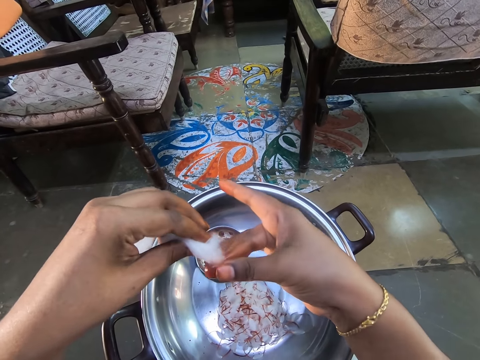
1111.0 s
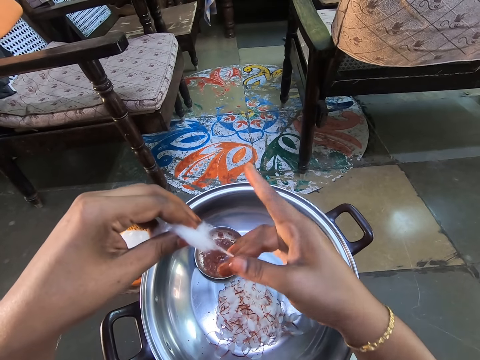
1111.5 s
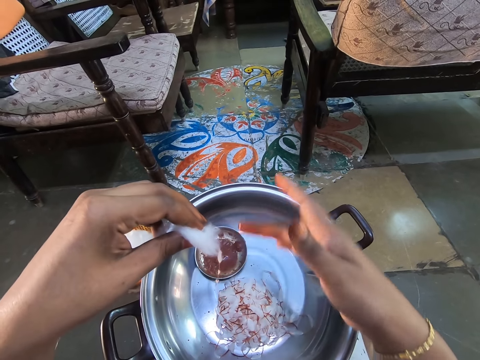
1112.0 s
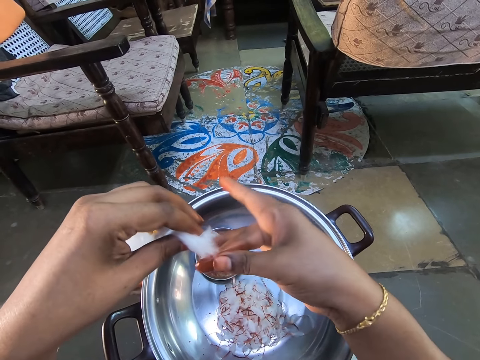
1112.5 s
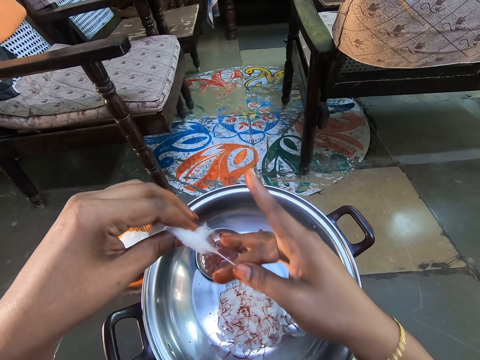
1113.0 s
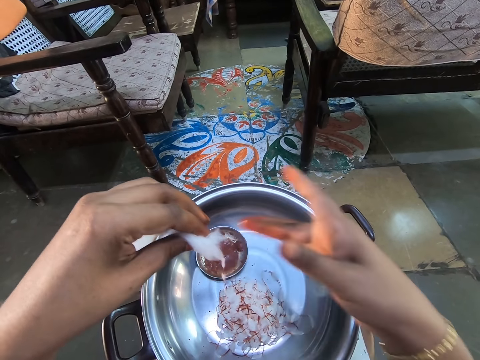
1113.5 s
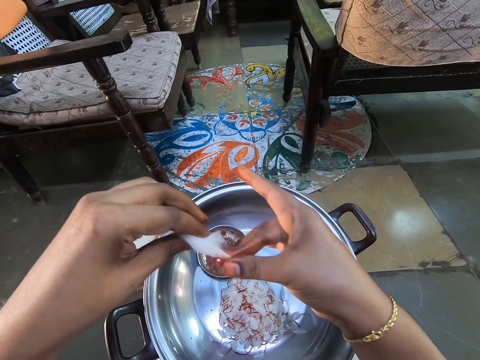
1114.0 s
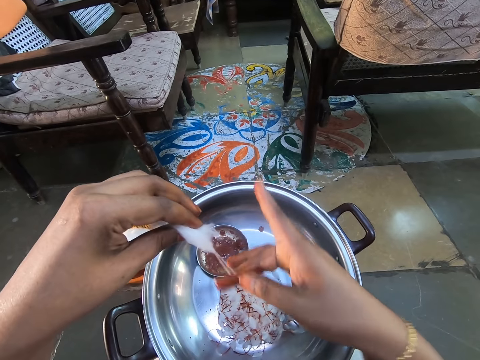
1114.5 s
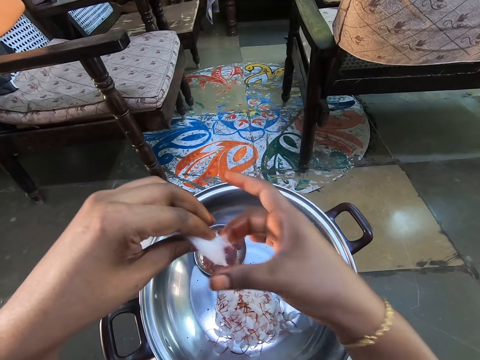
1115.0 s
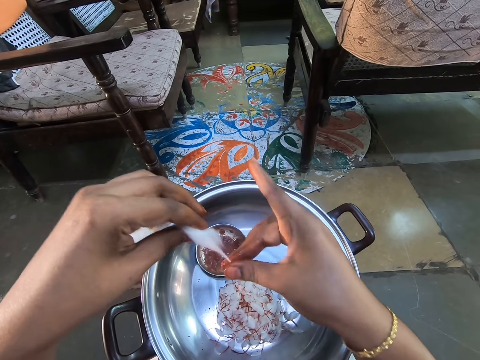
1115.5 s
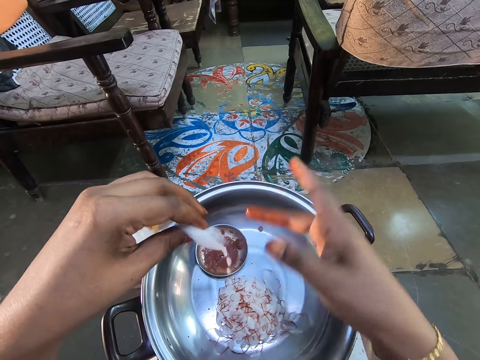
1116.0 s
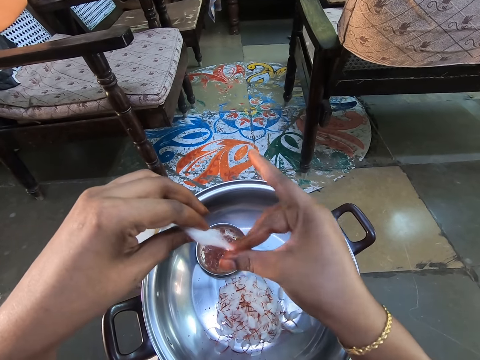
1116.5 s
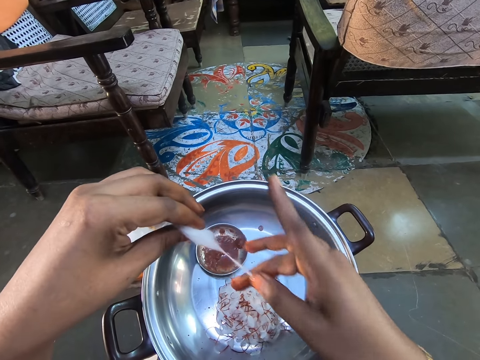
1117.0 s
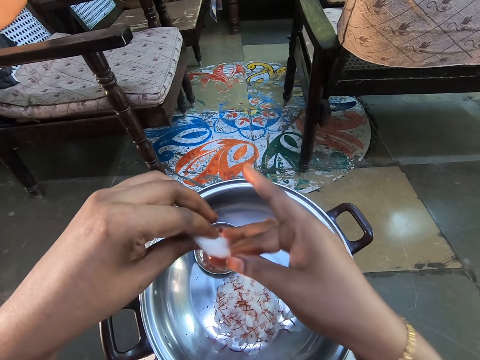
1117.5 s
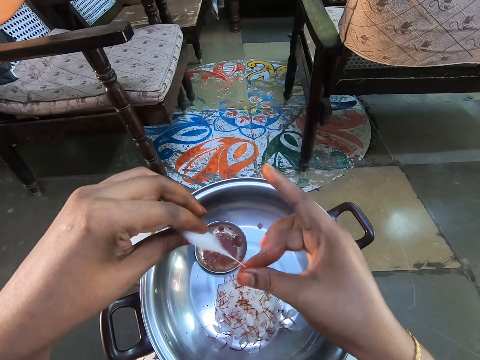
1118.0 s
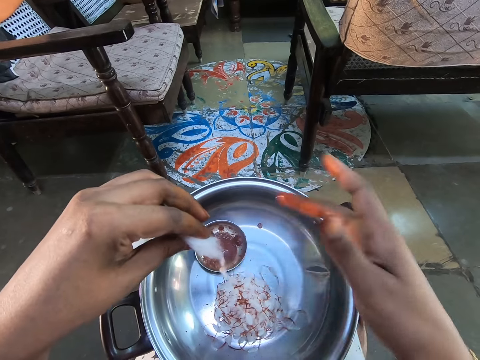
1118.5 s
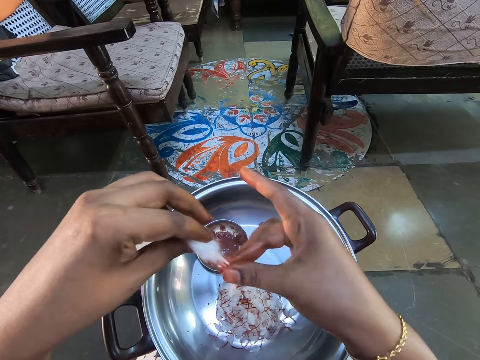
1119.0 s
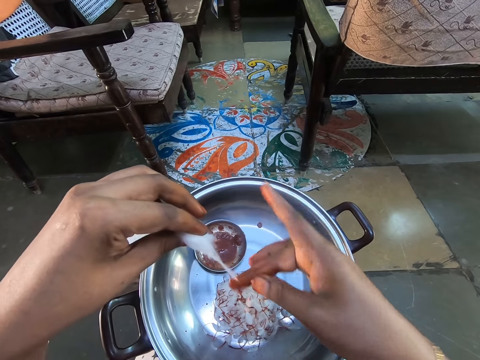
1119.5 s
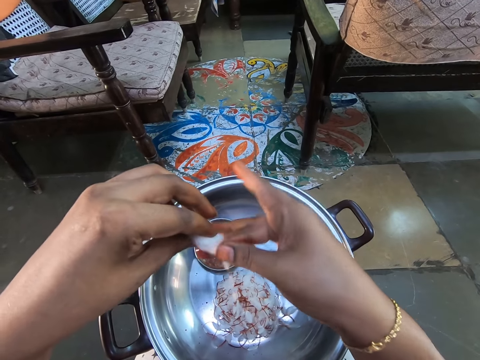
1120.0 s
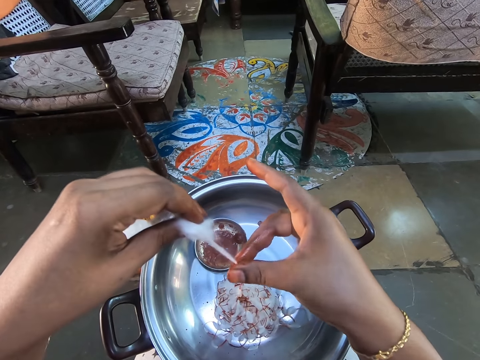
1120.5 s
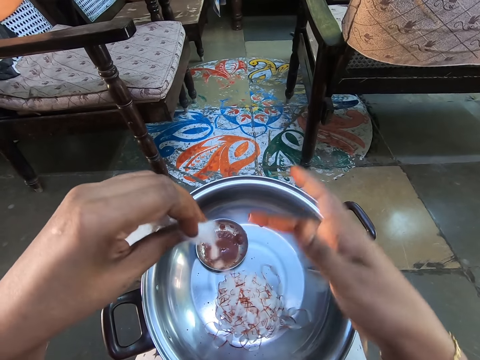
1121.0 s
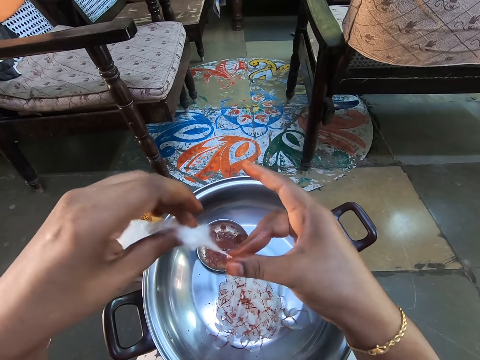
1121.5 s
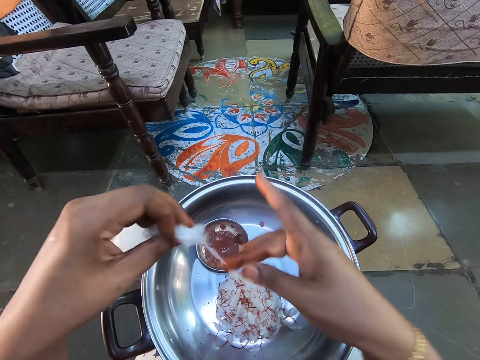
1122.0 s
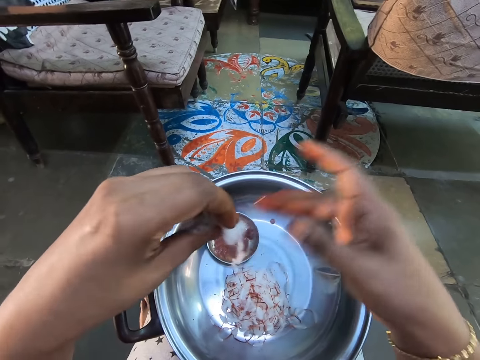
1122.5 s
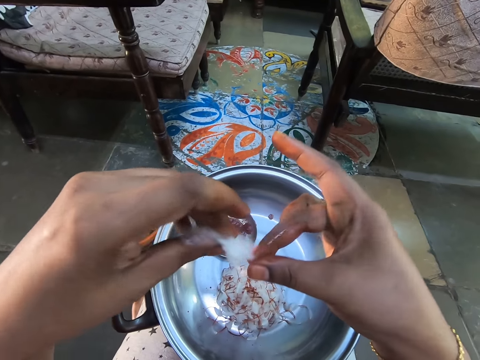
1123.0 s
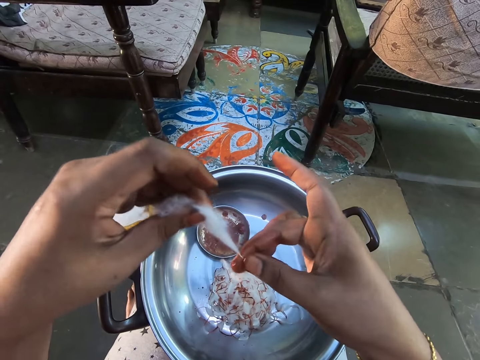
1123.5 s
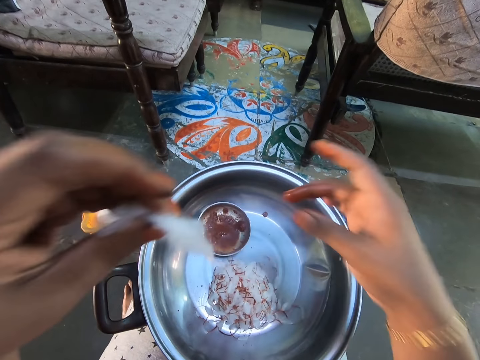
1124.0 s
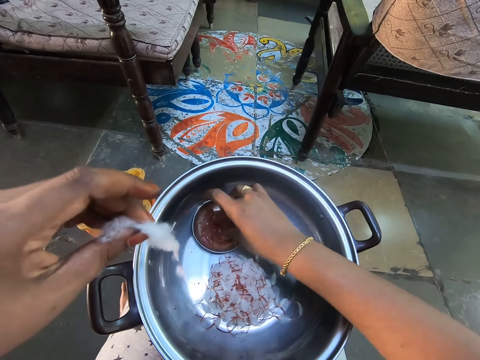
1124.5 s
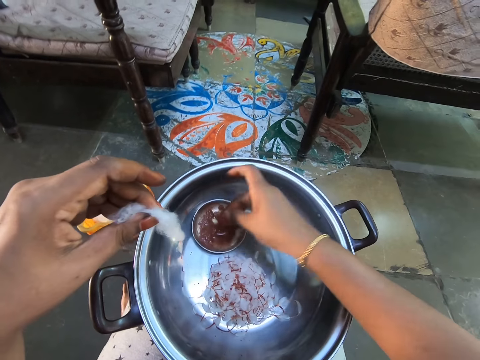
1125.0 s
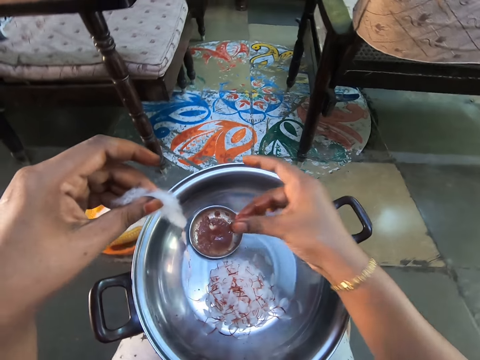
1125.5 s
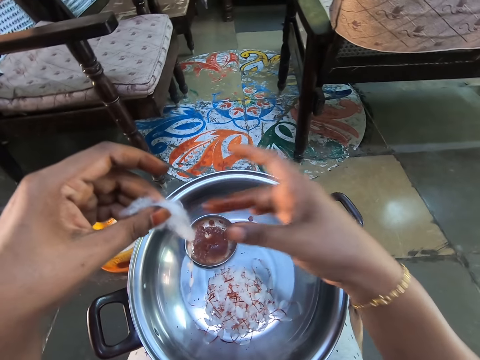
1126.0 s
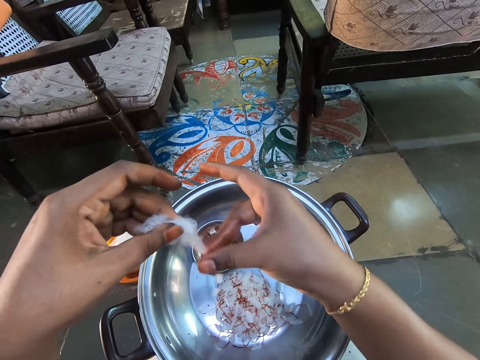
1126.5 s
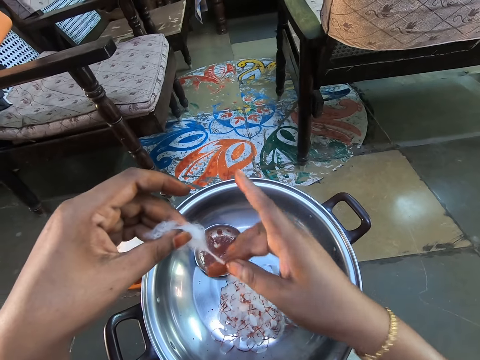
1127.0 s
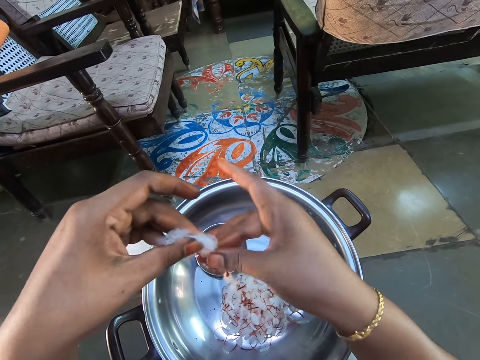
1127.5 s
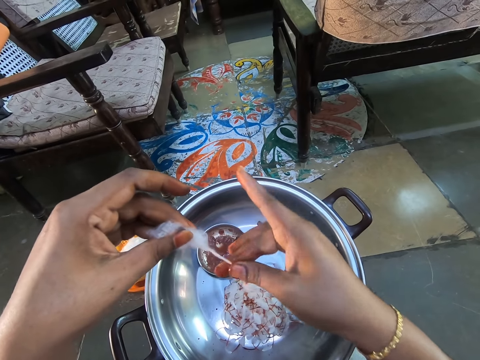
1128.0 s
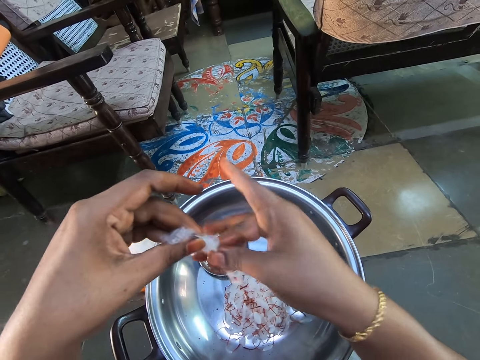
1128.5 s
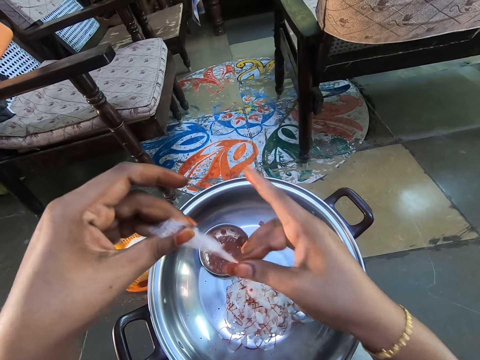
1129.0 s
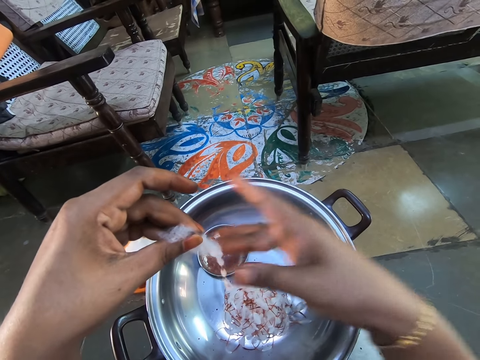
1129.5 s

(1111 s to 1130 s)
The camera wearer picks the glue from the aluminium bowl with the fingers of the right hand. They rub fingers. They stain the glue on a cotton wool with the right hand.

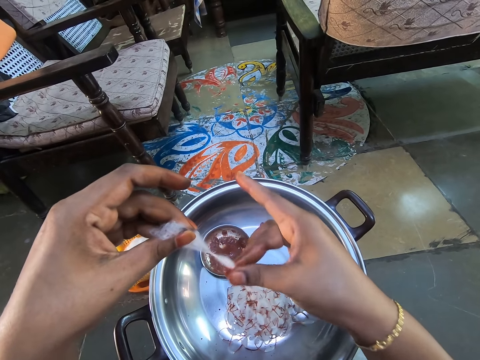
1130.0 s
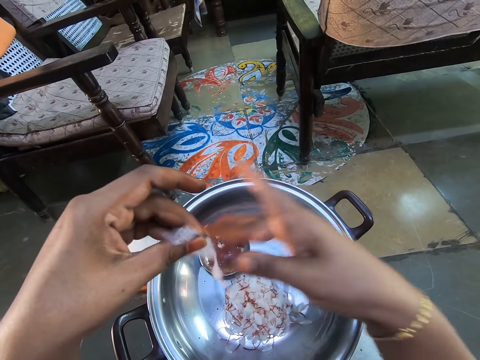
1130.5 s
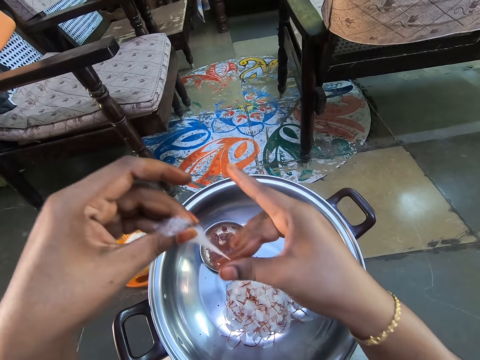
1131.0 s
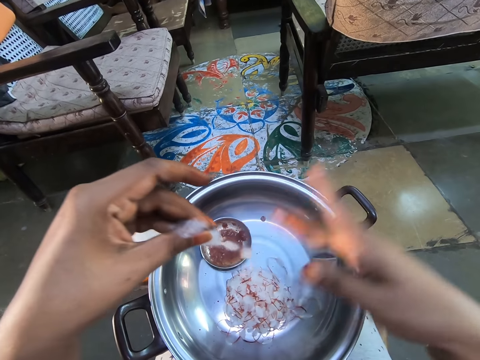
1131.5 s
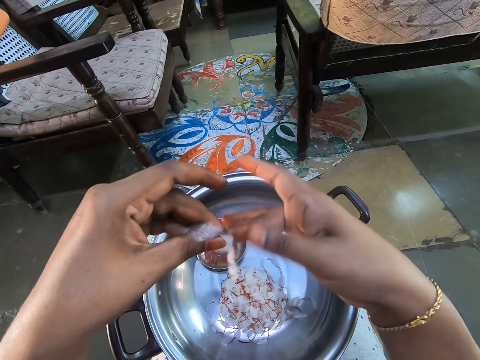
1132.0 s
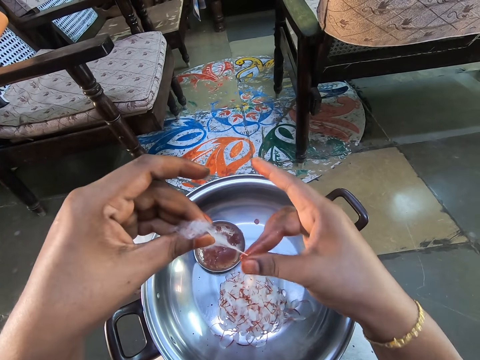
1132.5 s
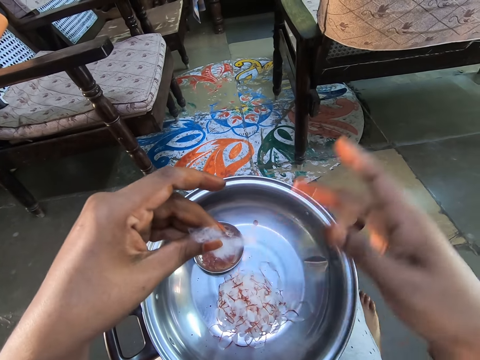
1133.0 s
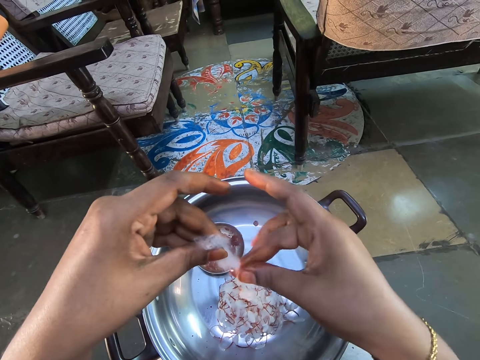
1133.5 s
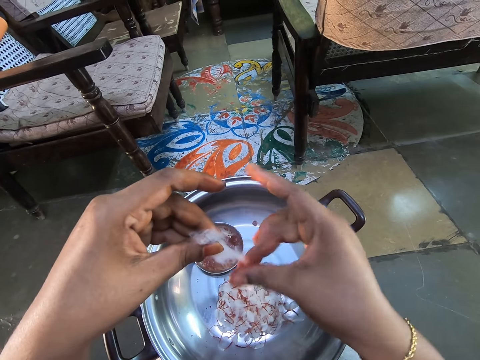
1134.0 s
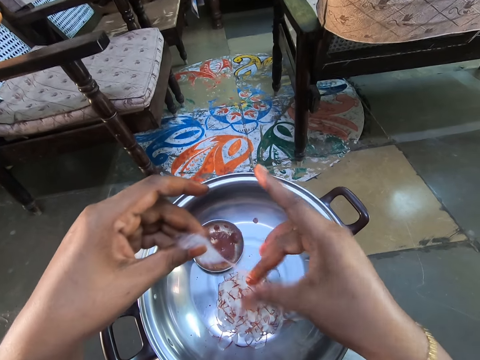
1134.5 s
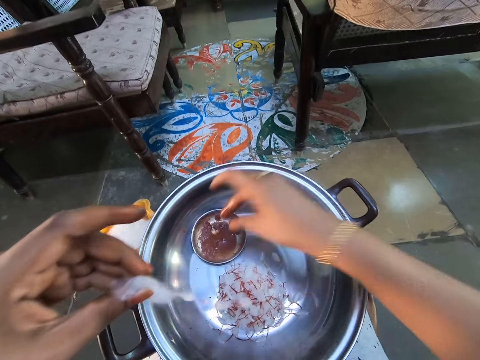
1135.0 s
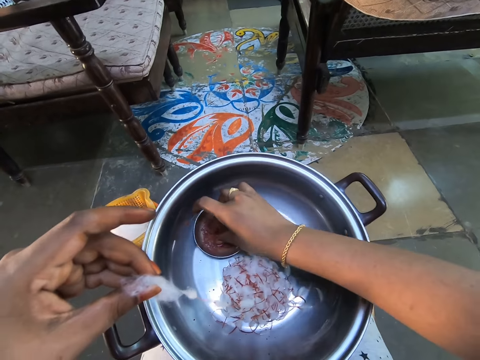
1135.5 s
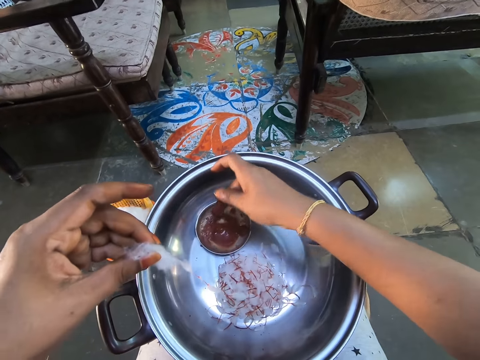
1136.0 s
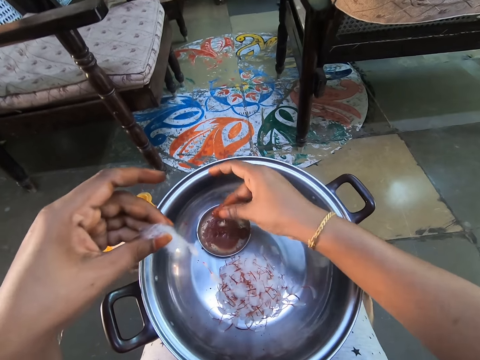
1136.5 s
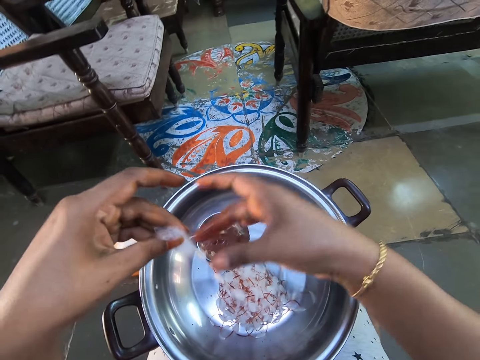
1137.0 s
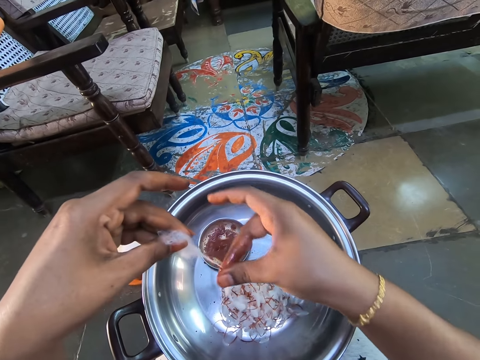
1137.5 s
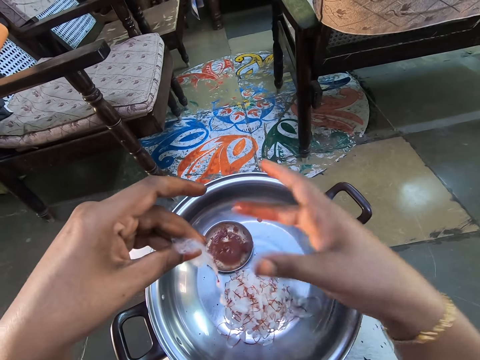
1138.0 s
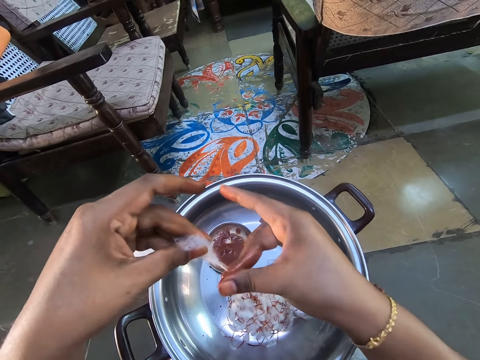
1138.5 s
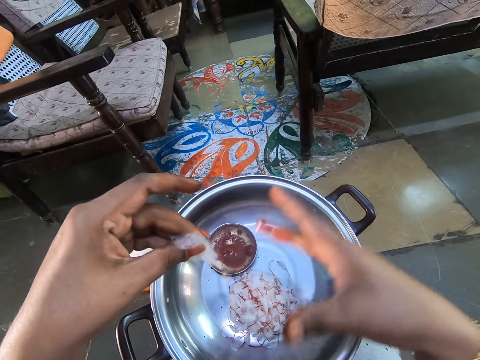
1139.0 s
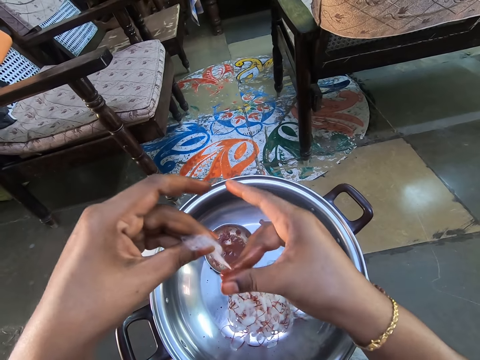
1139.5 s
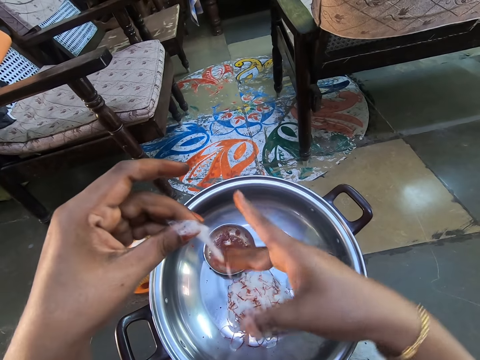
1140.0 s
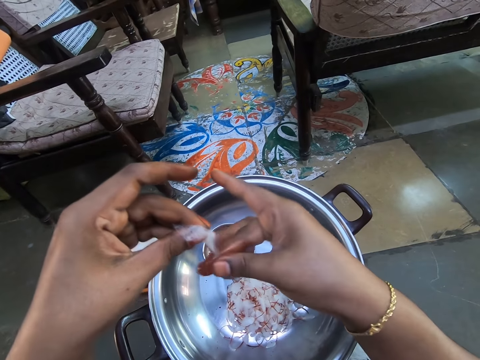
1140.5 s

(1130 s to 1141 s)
The camera wearer picks the glue from the aluminium bowl with the fingers of the right hand. They rub fingers. They stain the glue on a cotton wool with the right hand.
